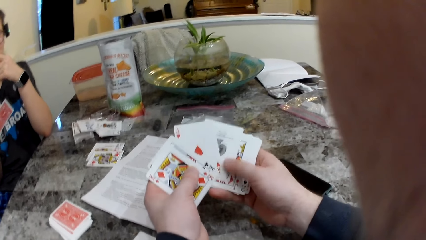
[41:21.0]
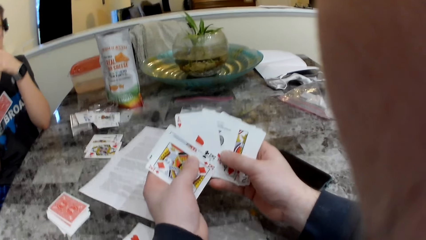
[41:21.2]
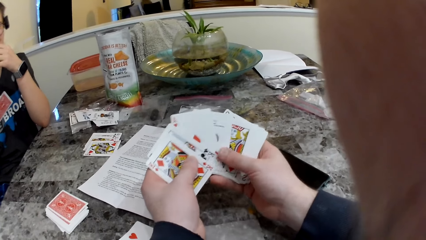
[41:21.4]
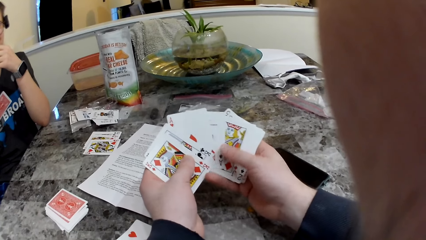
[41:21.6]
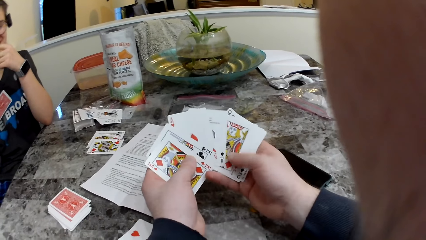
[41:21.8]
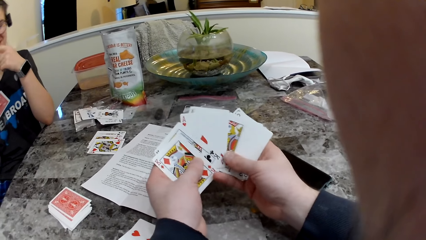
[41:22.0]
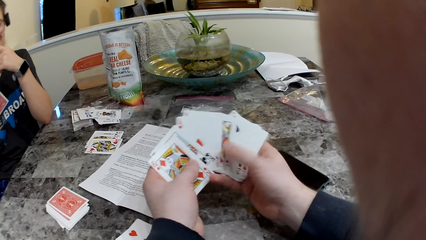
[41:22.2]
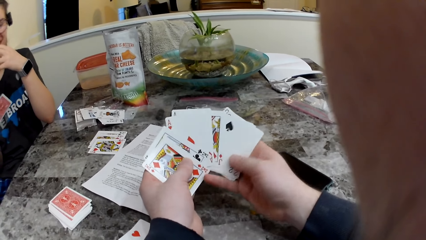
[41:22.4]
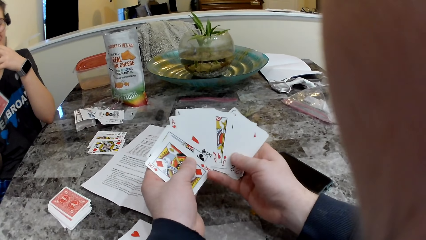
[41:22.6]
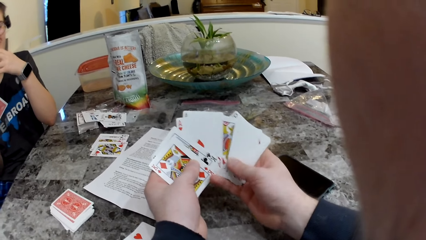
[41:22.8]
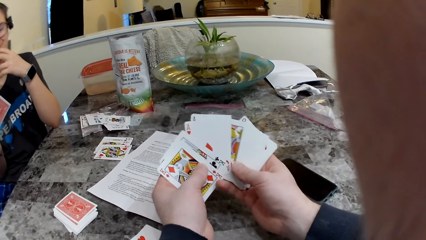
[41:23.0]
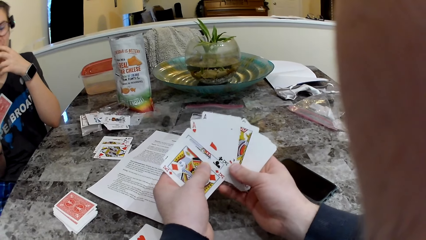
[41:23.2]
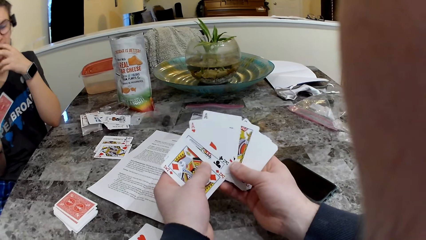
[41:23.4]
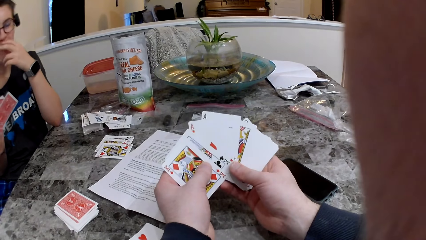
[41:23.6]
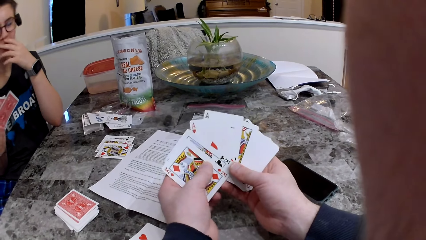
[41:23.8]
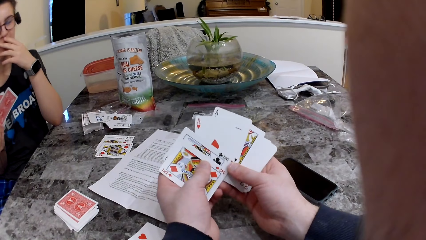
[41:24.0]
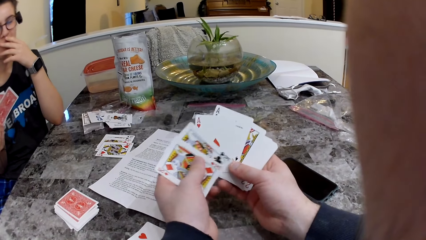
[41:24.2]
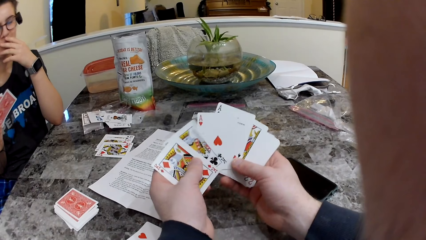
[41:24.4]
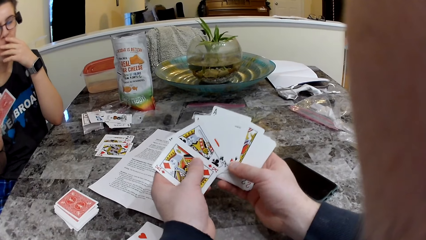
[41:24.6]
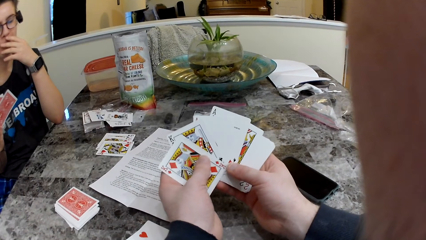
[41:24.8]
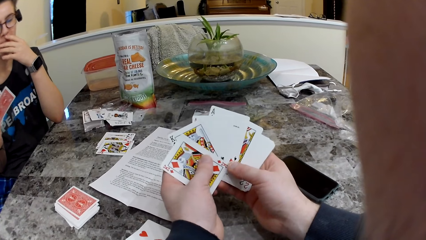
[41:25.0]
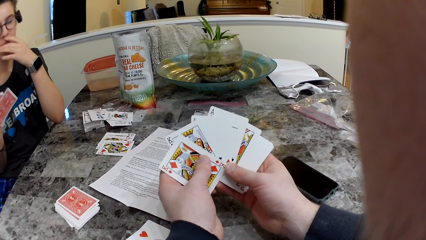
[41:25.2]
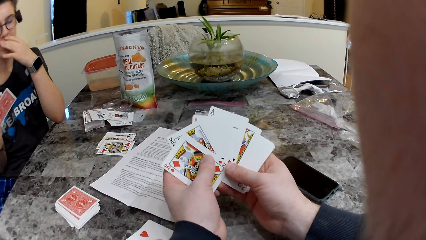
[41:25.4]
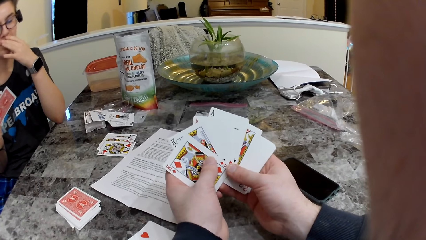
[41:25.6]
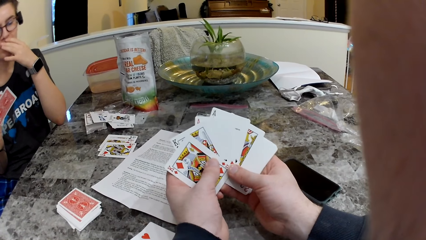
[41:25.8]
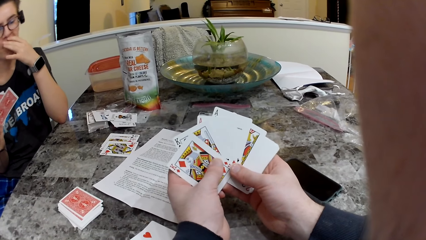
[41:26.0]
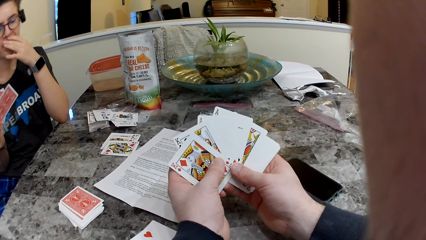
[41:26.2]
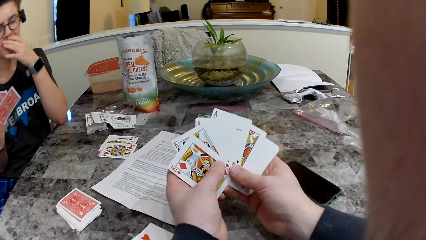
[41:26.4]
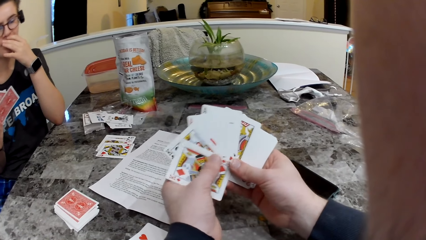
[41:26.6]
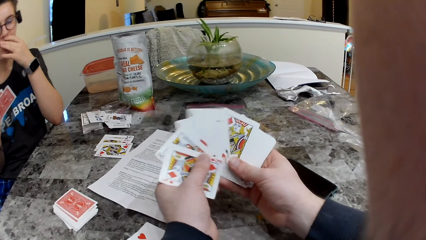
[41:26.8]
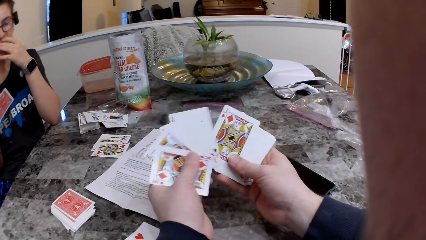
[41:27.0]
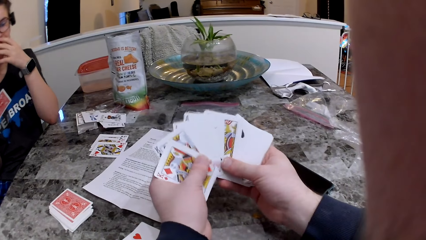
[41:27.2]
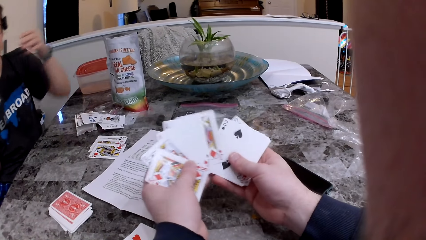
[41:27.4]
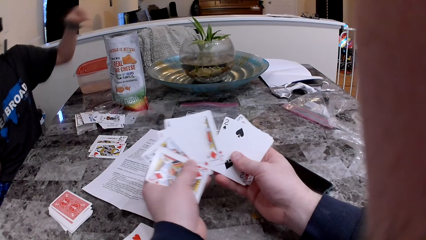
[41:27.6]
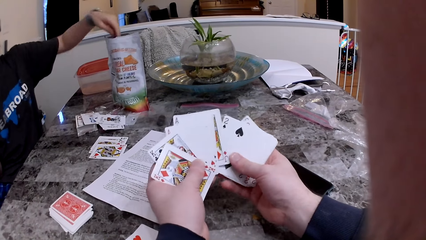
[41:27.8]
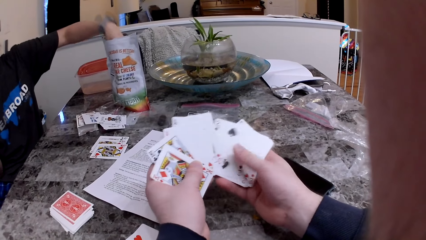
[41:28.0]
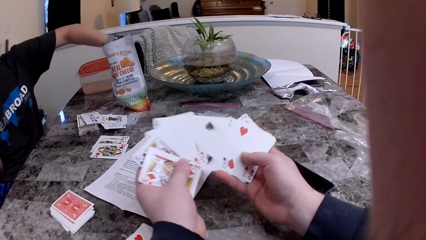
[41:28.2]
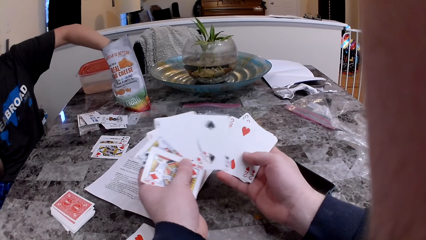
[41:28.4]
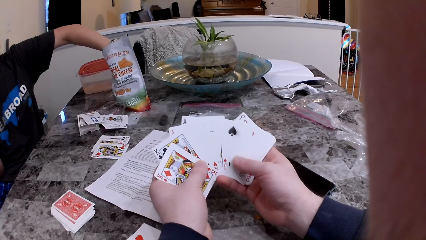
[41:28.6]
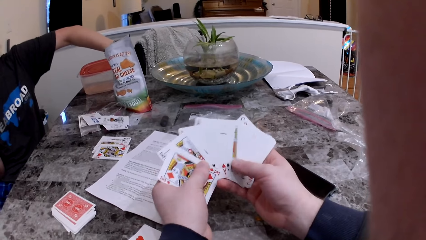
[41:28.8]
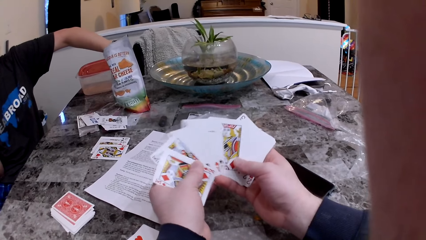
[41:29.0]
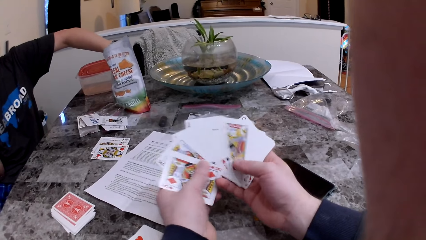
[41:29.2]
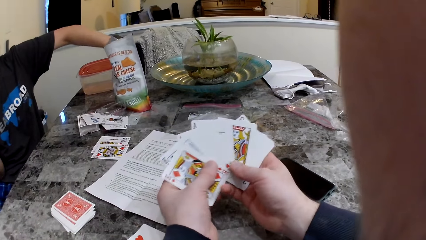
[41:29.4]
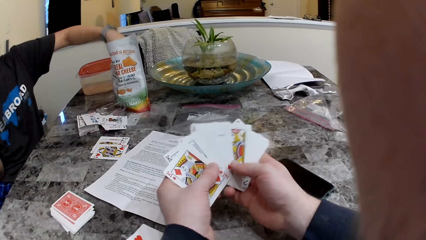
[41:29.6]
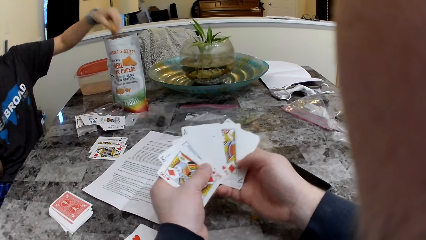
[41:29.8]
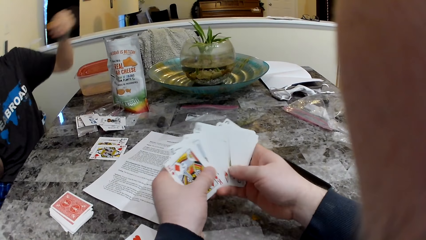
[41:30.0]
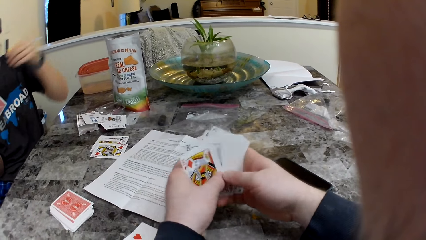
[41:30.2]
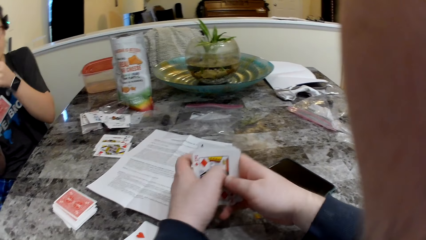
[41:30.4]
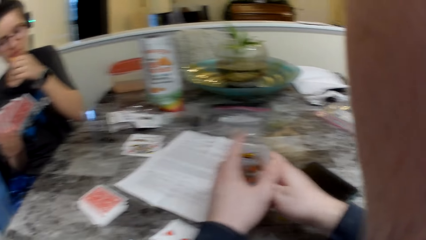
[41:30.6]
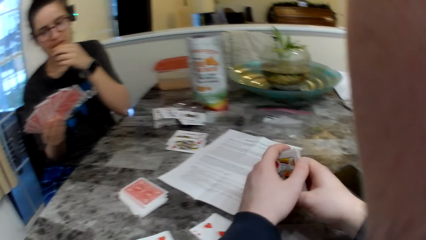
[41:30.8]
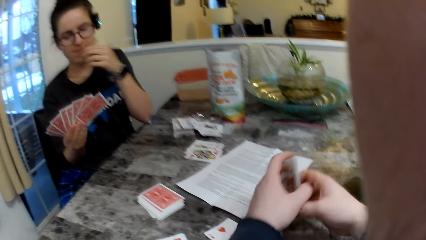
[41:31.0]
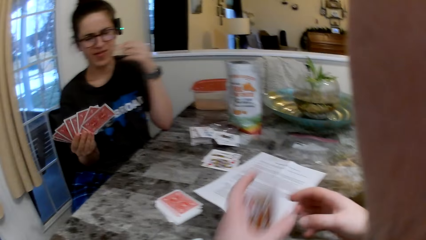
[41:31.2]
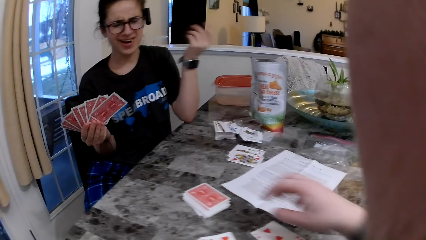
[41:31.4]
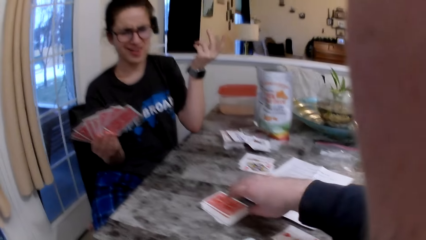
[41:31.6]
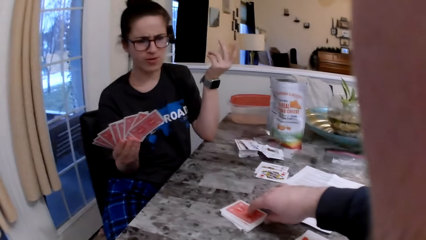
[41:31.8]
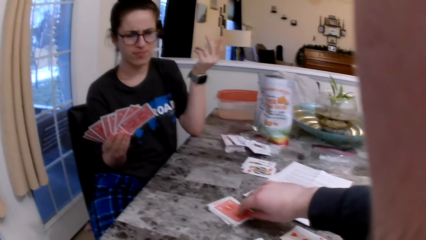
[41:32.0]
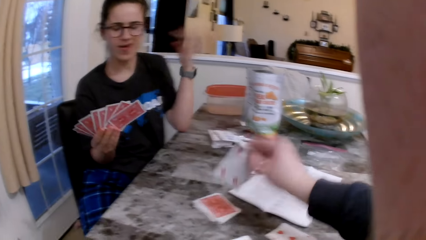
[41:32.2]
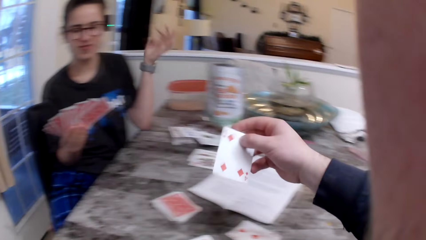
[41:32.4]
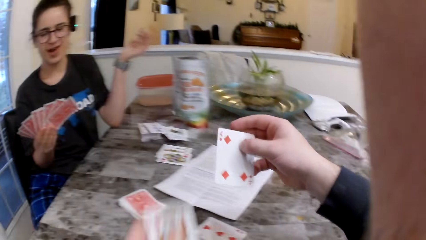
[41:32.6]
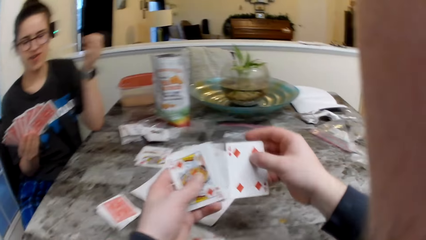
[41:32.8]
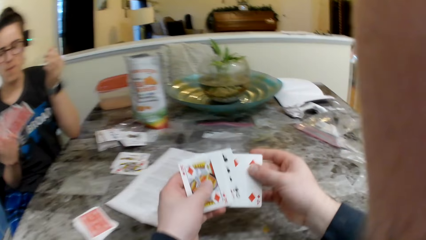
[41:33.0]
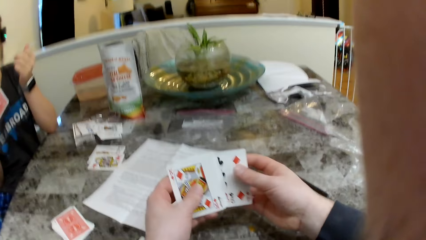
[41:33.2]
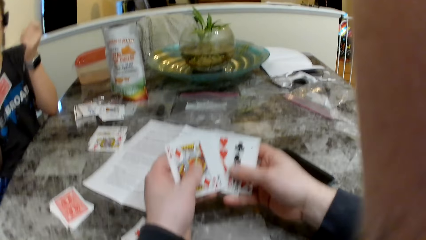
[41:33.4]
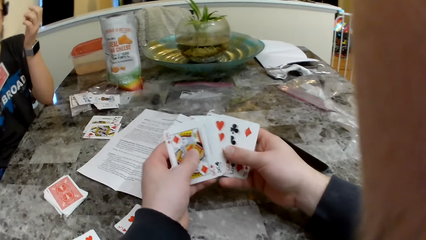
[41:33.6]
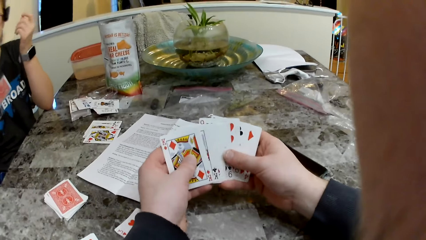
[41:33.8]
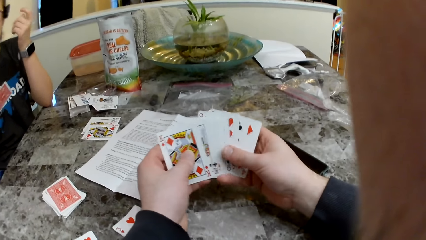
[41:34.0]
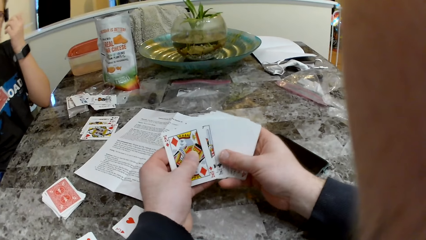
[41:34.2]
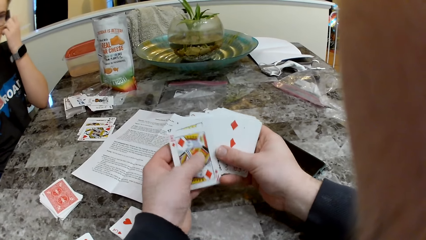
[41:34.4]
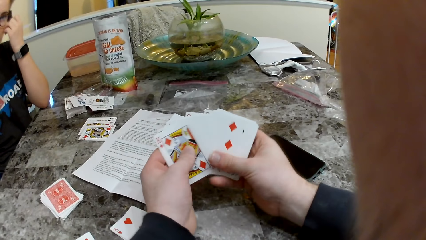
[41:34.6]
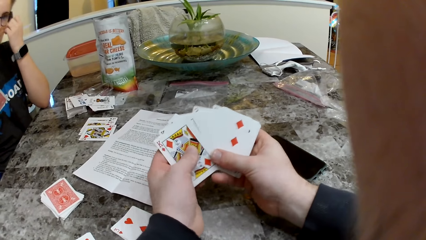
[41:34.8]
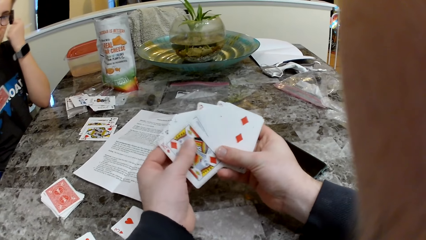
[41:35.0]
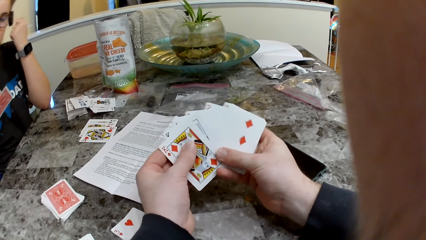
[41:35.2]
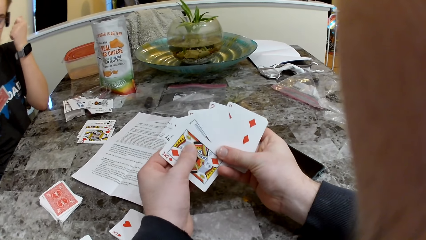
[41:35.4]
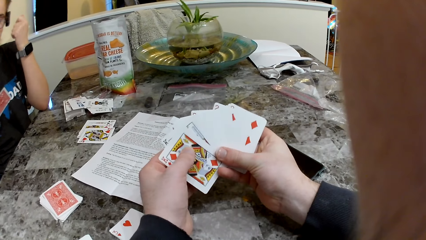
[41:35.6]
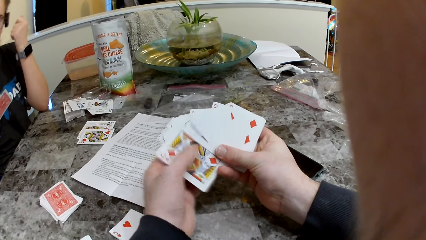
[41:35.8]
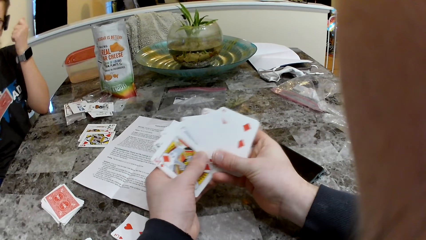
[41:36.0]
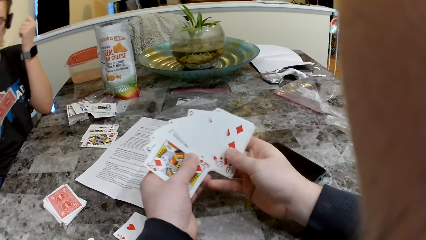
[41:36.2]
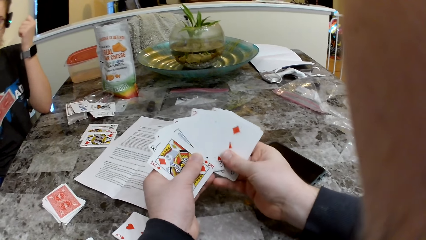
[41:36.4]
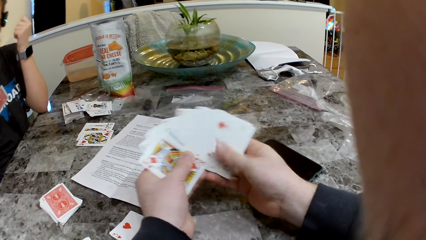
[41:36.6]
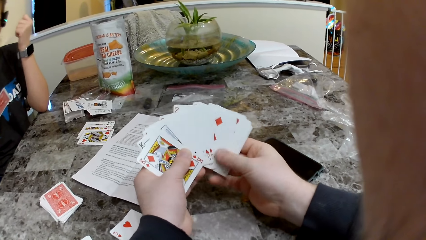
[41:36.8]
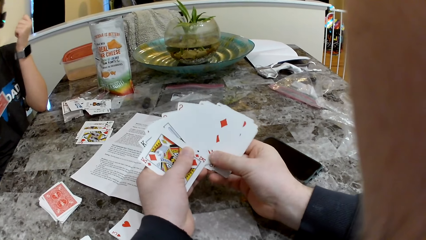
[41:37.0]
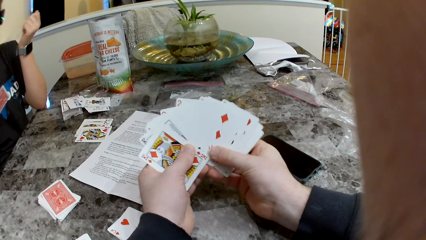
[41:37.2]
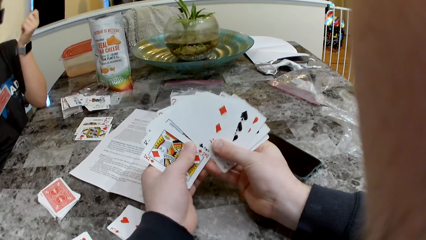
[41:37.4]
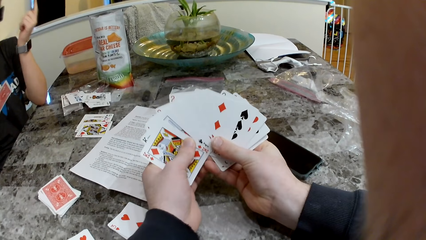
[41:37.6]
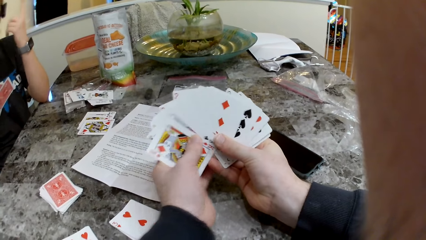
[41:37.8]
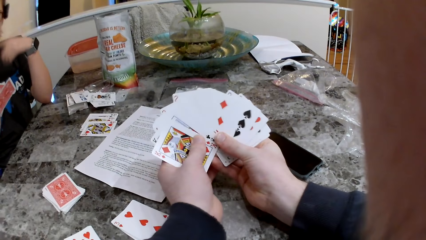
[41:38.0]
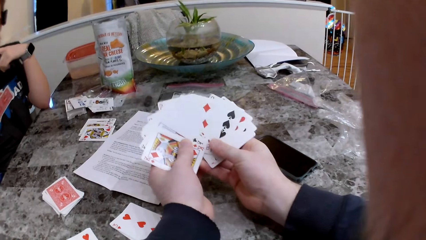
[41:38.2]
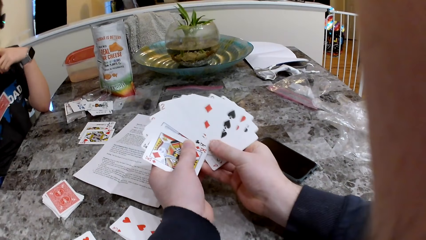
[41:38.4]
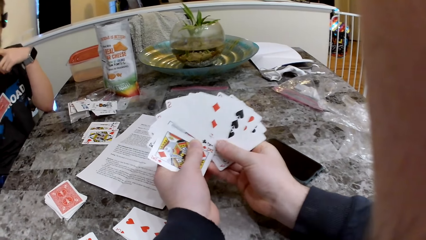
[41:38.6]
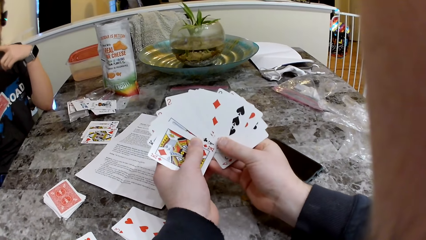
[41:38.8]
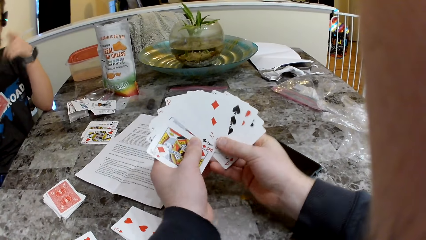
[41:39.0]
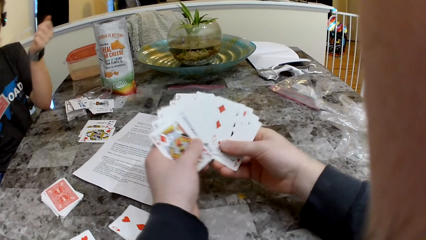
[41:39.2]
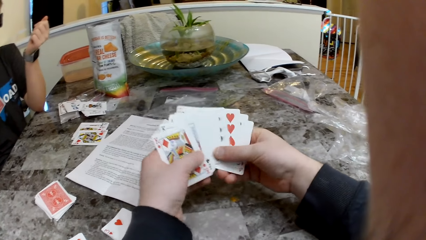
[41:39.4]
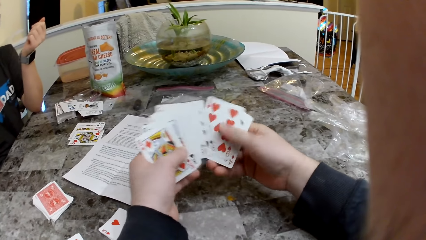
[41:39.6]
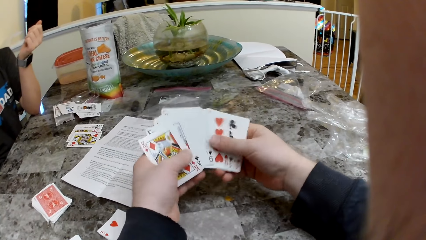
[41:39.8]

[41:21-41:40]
The woman picks a cheese snack. The woman eats the cheese snack. The camera wearer picks up a card on the table with his right hand. He checks the cards. He loops through the cards in his hands.
